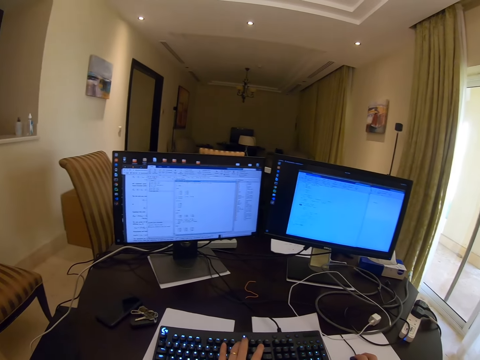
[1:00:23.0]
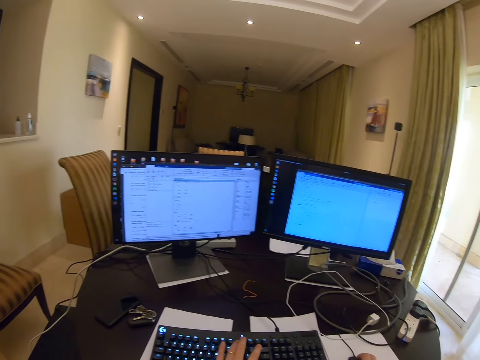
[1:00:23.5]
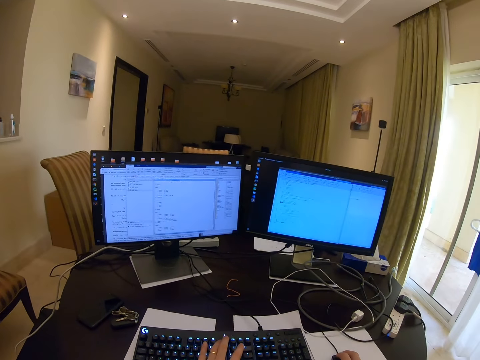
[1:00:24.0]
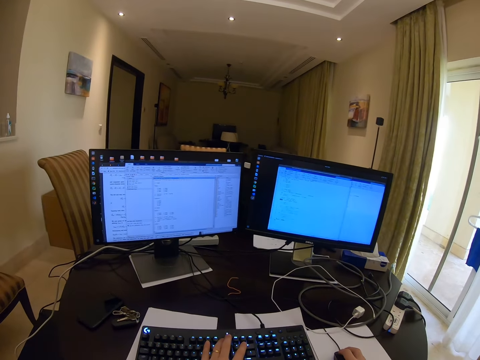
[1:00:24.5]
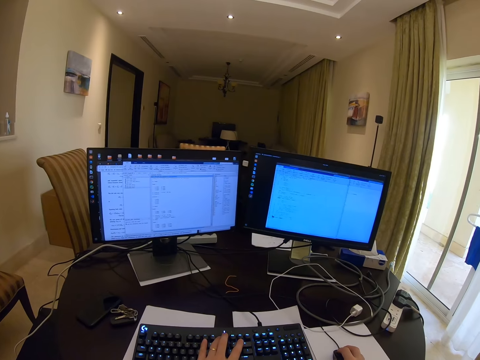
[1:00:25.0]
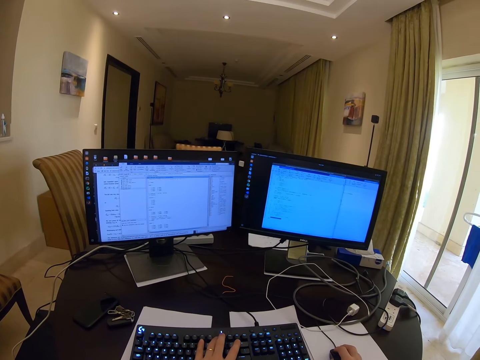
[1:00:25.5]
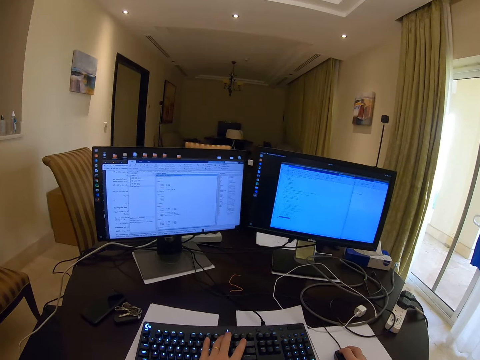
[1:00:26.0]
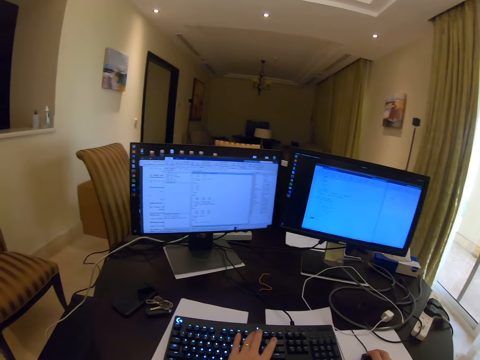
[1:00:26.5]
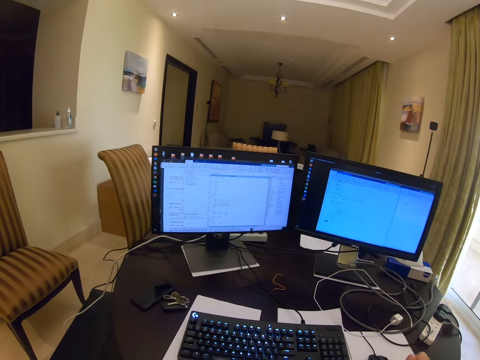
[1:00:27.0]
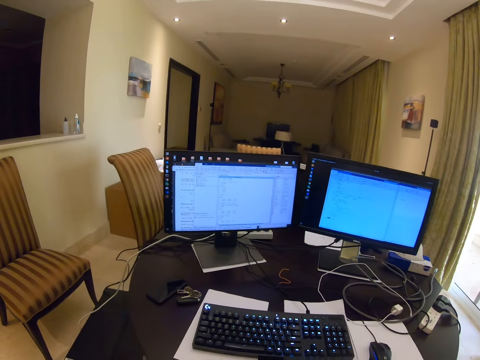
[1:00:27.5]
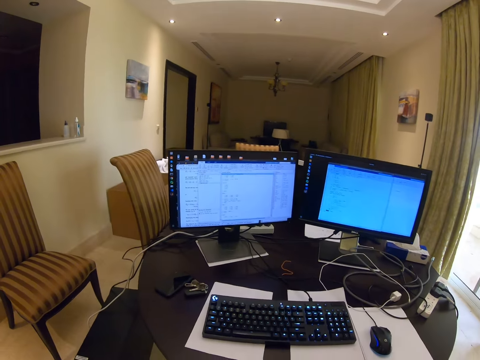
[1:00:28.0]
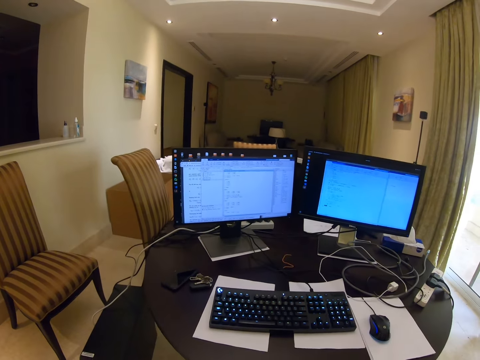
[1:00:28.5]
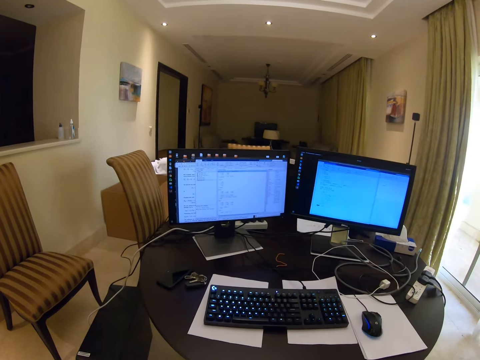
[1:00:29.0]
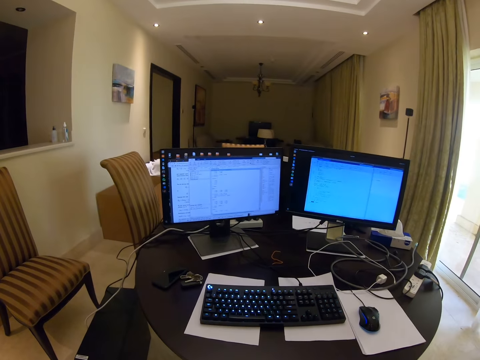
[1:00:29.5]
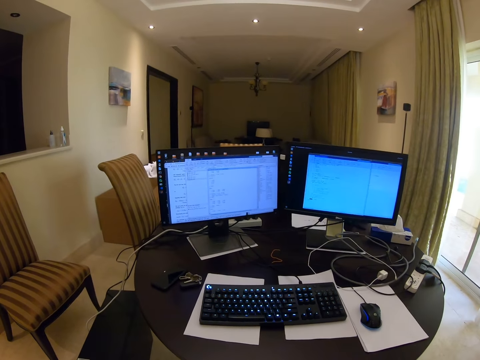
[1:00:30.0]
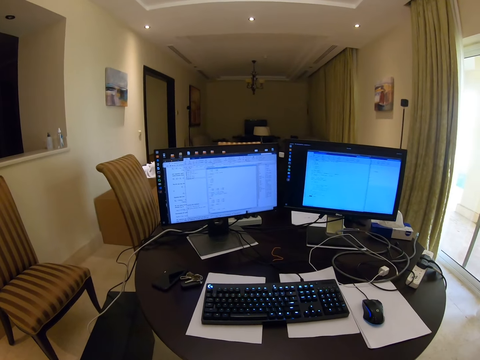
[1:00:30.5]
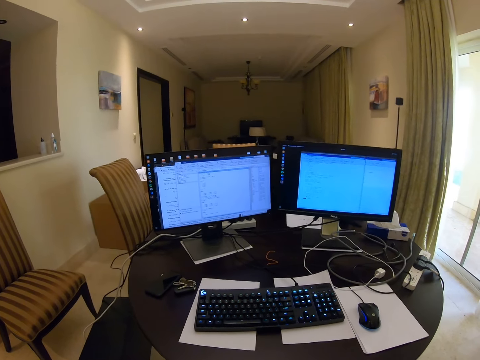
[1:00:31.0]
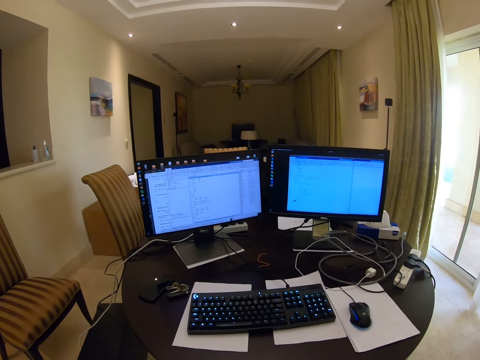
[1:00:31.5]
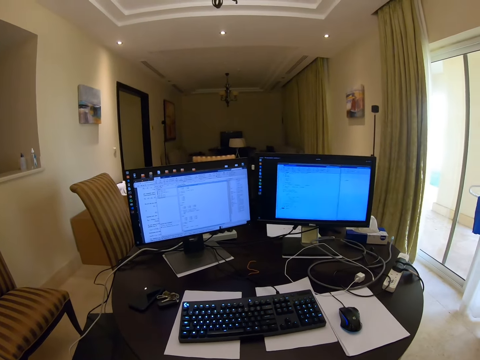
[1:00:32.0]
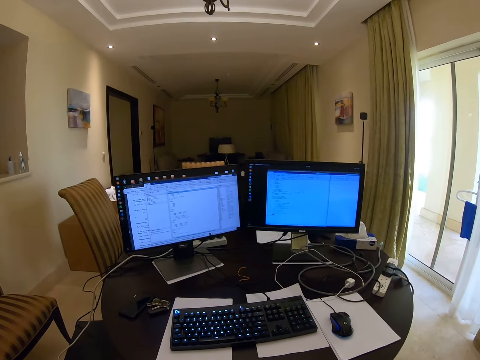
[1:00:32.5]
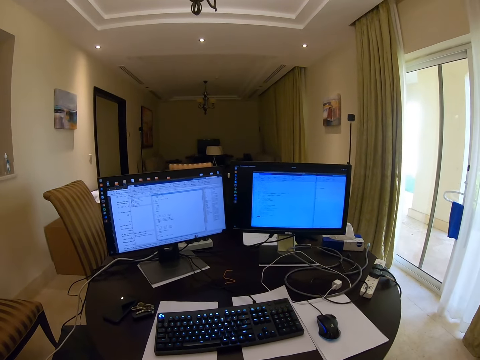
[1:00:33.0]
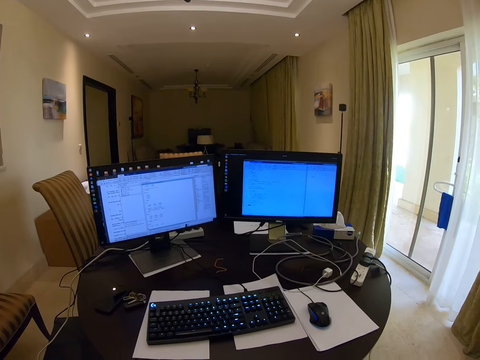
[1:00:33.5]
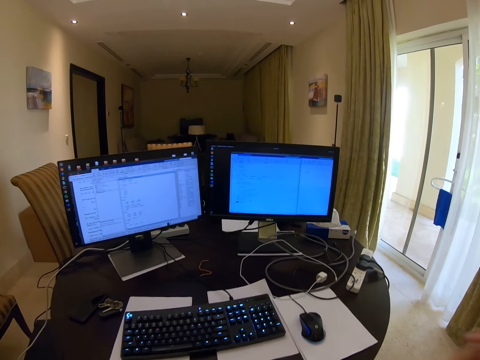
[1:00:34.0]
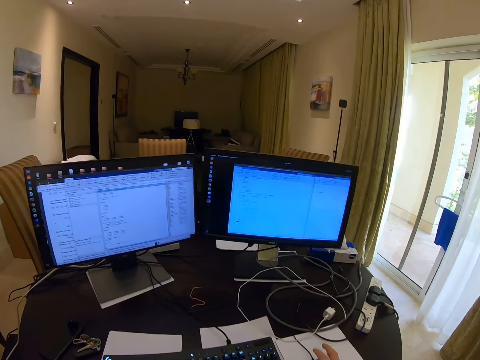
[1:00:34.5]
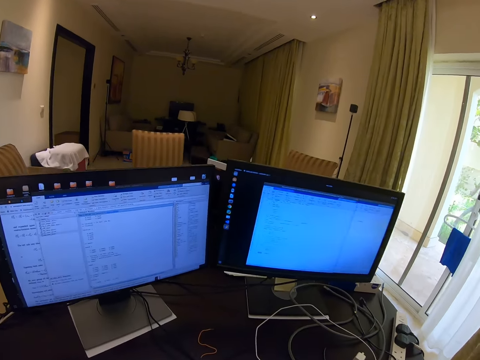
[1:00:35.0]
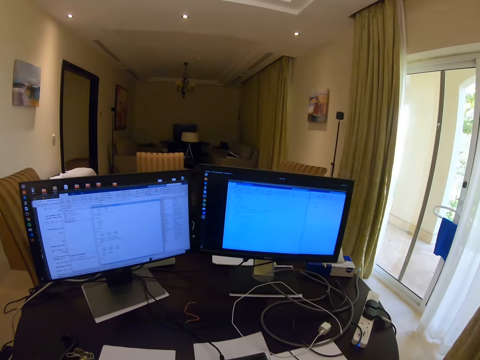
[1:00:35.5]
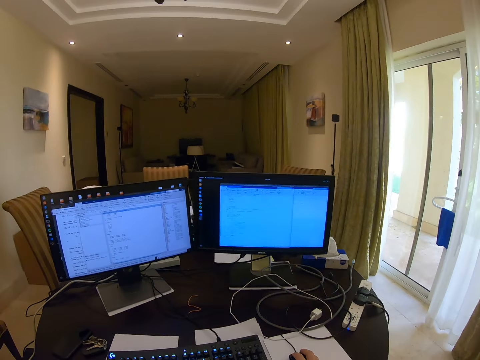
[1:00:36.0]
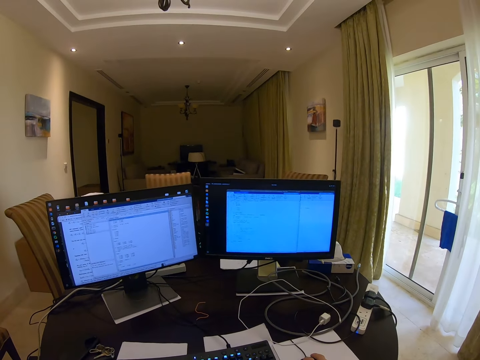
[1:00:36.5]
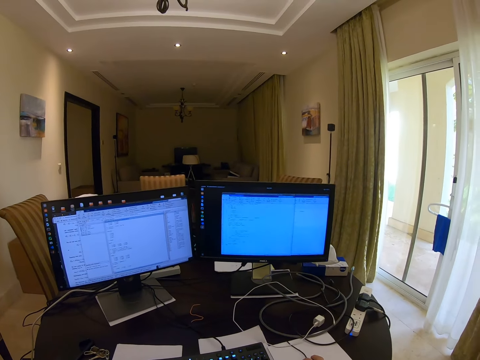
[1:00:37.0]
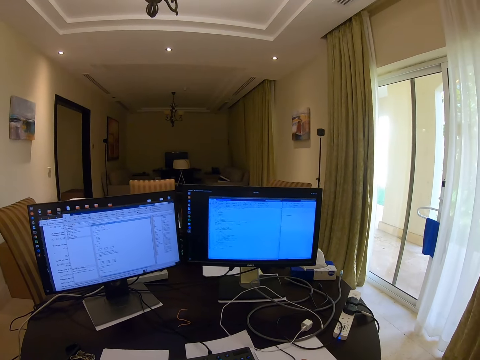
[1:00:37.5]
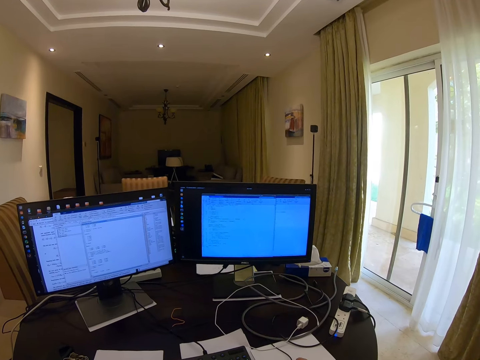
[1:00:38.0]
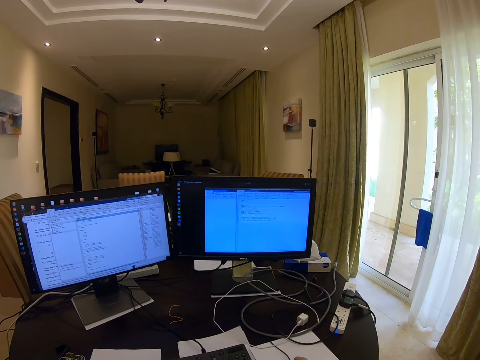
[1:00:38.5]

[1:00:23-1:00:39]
The camera wearer folds both hands. They look around. They grab the mouse.

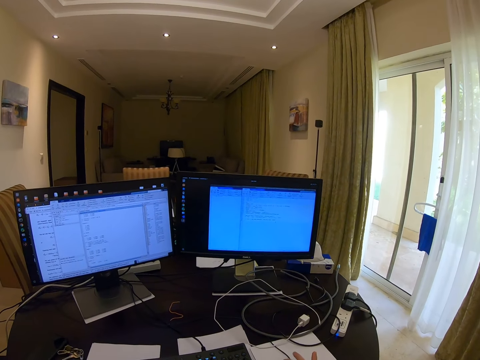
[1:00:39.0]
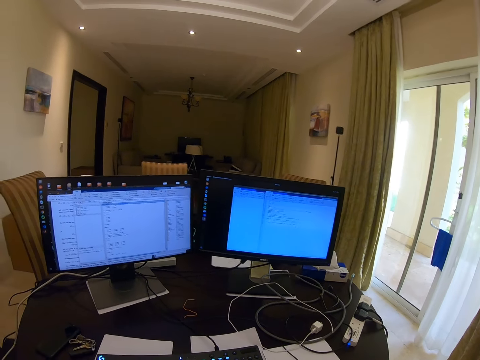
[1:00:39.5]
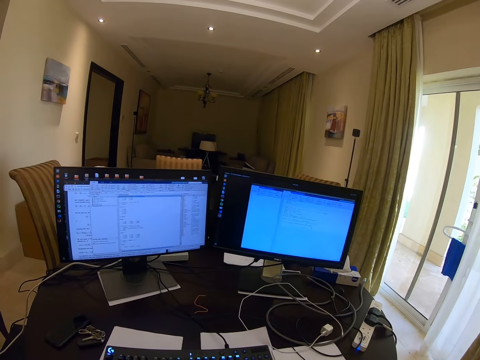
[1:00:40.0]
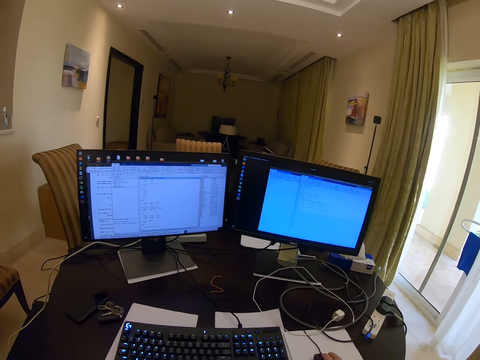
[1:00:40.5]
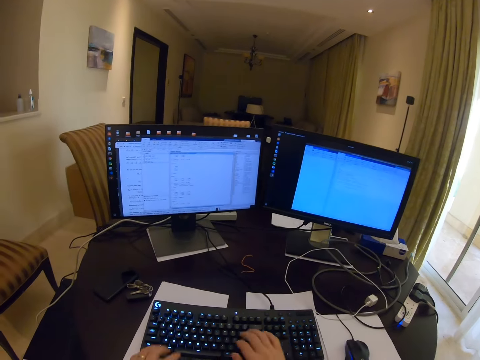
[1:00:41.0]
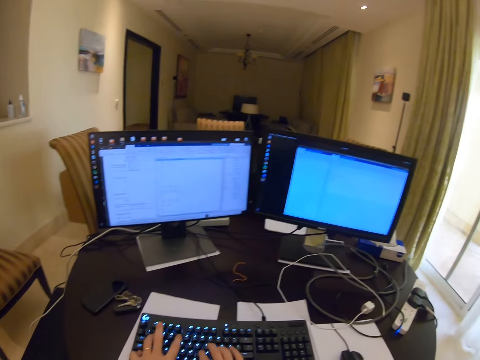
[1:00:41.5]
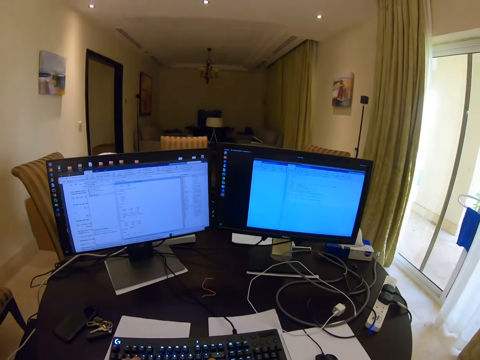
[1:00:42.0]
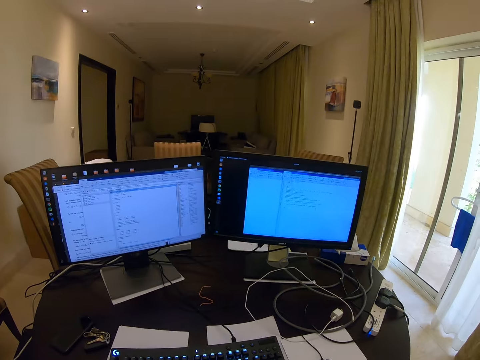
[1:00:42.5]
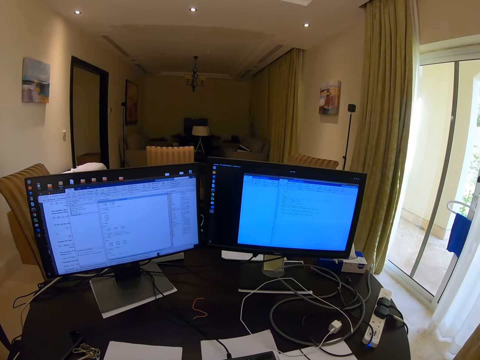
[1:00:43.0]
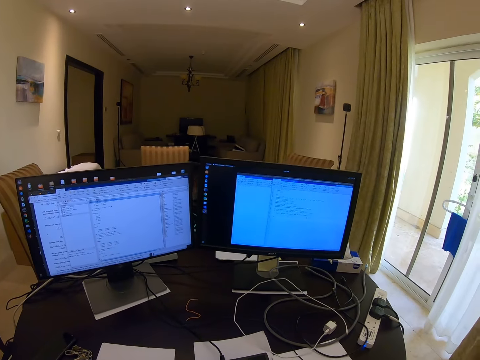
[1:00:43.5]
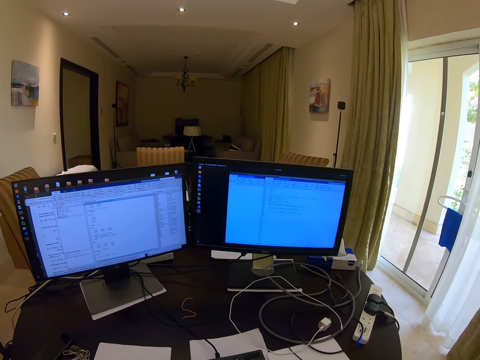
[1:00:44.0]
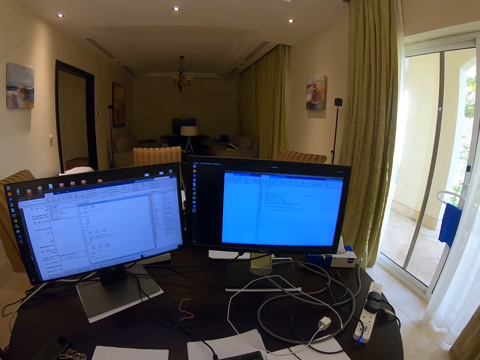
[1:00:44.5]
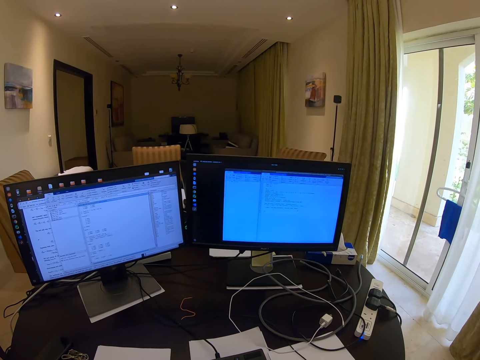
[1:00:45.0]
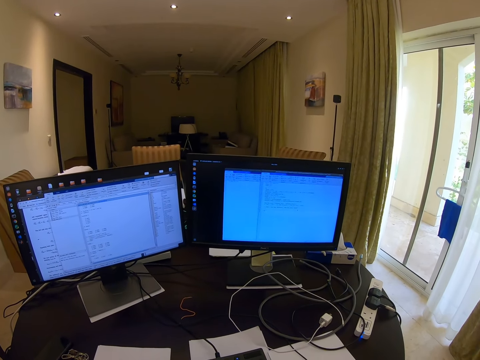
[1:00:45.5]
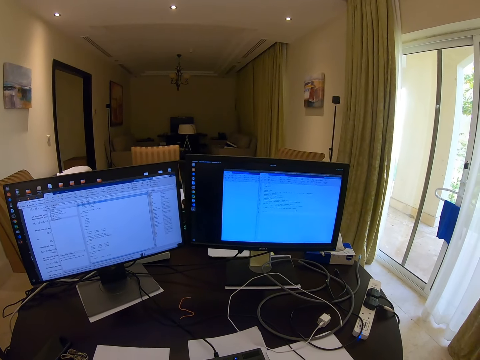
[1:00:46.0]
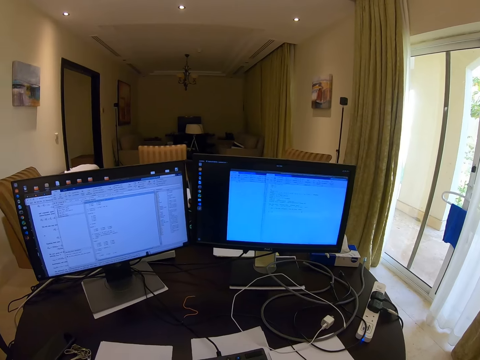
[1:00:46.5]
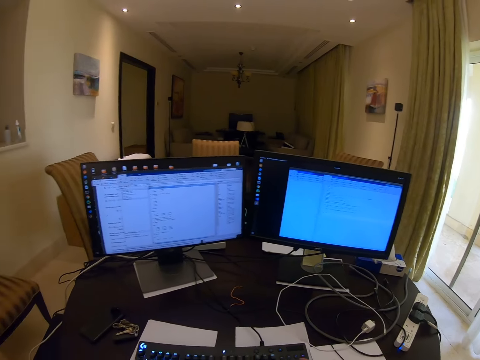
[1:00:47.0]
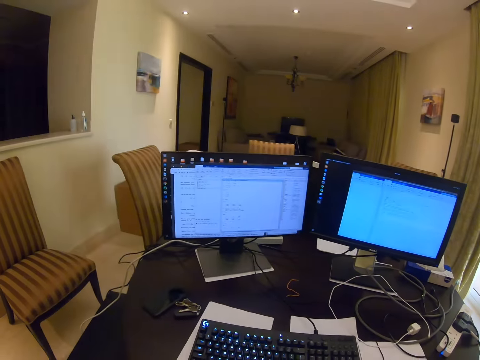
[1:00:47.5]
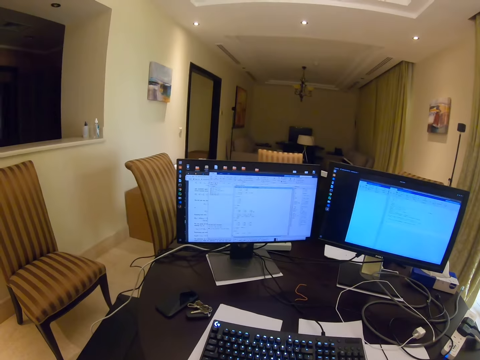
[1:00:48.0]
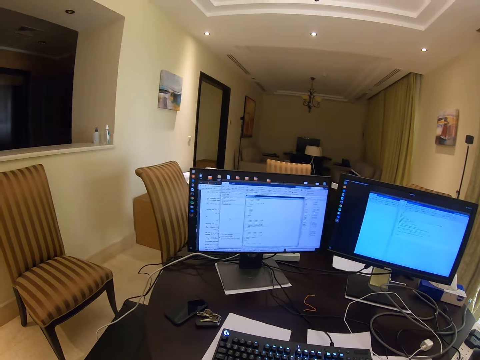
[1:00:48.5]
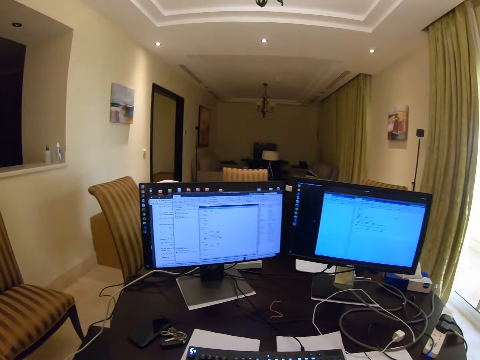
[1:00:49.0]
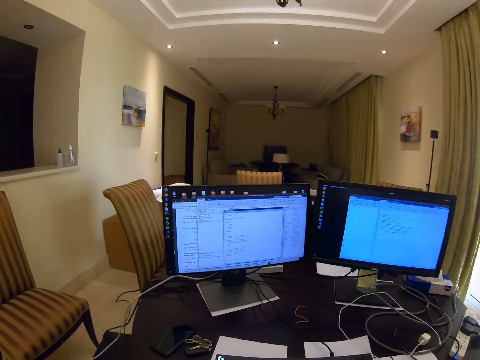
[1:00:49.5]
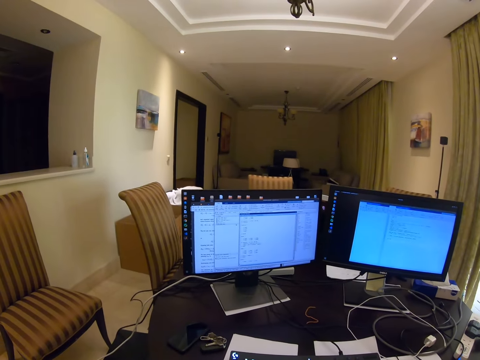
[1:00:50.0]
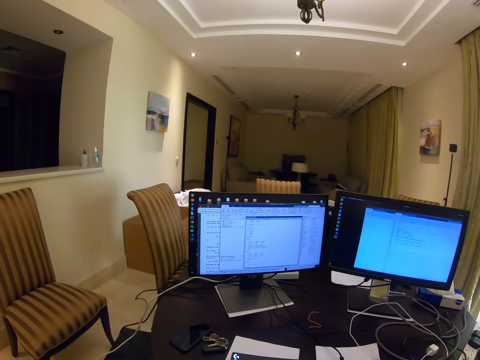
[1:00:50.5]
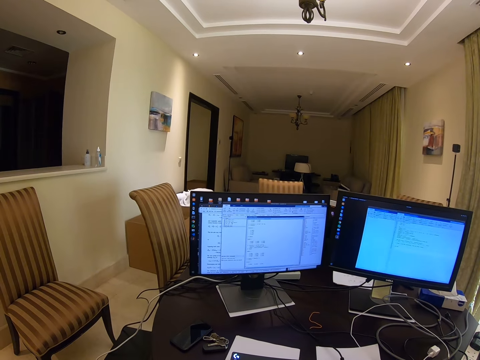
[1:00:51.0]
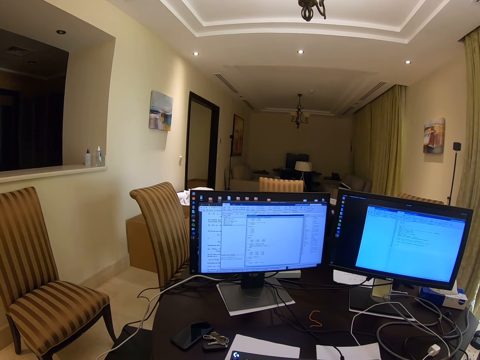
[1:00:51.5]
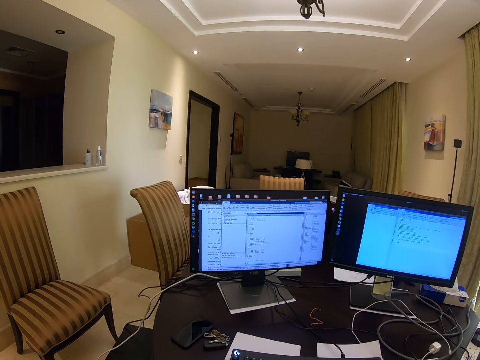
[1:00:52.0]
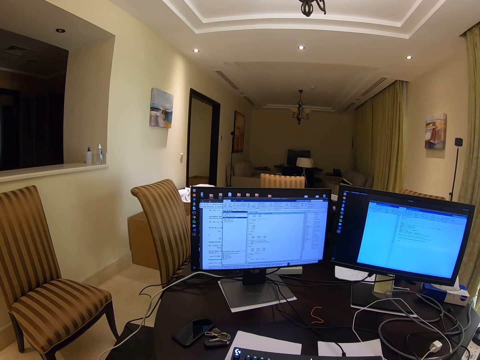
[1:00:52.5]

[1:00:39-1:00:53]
The camera wearer types on the keyboard and scrolls with the mouse.
